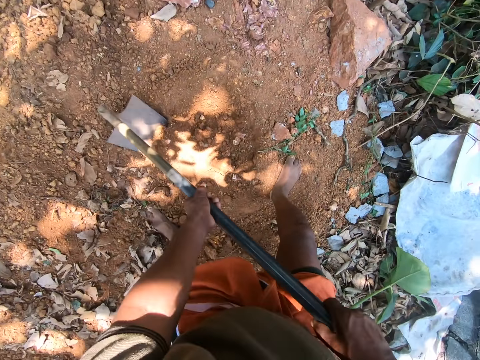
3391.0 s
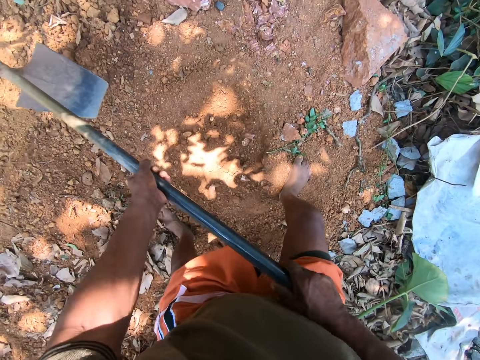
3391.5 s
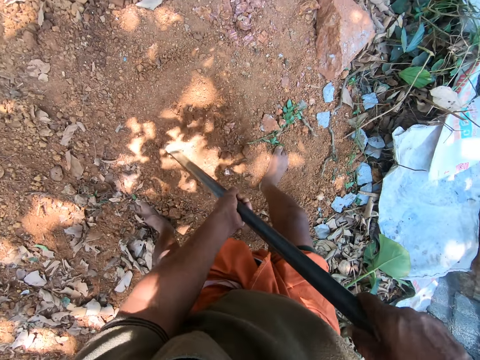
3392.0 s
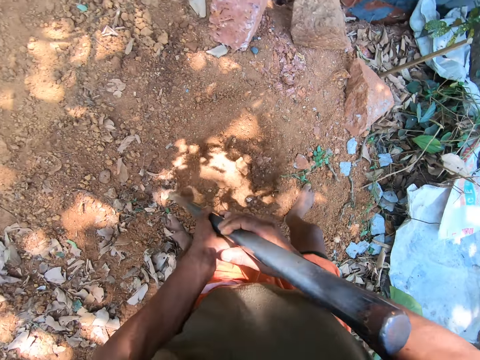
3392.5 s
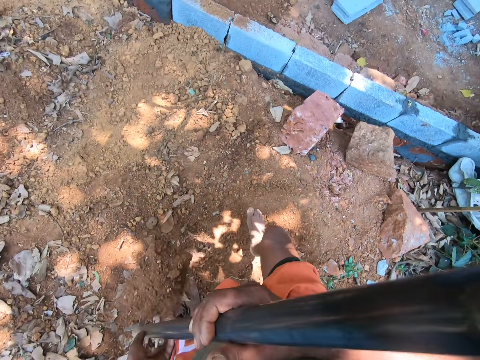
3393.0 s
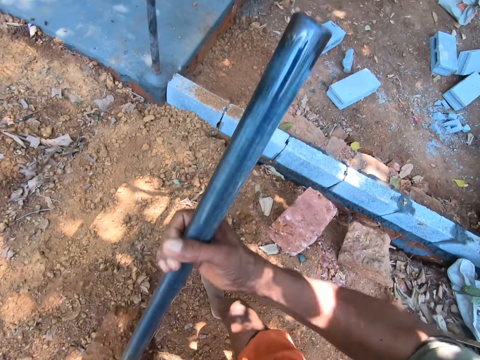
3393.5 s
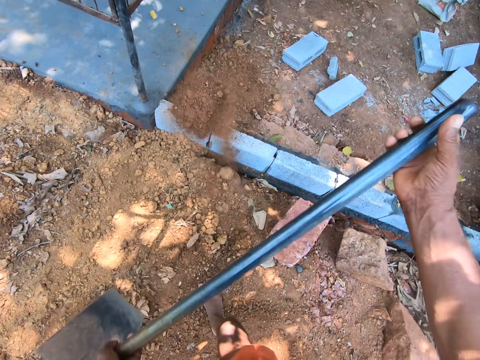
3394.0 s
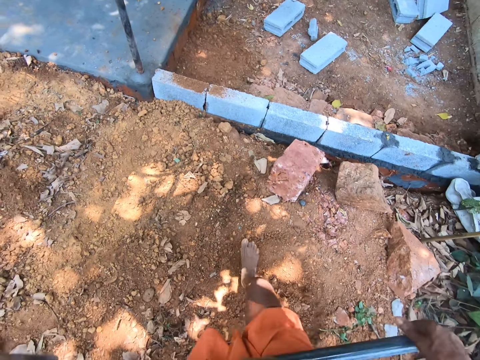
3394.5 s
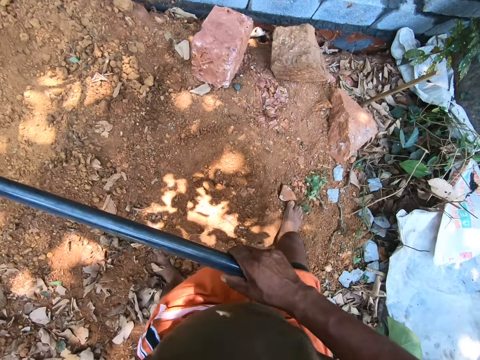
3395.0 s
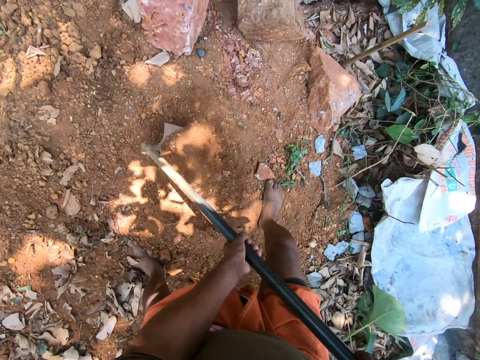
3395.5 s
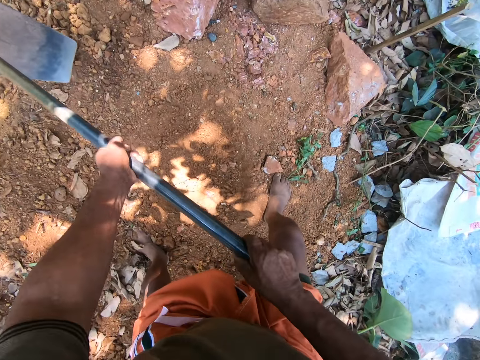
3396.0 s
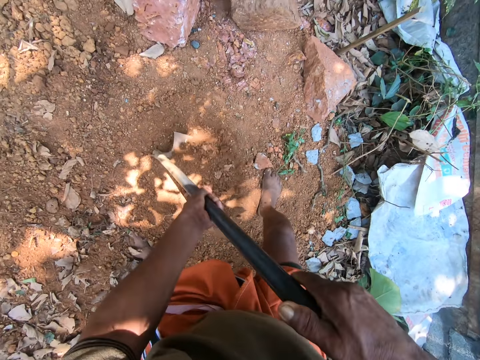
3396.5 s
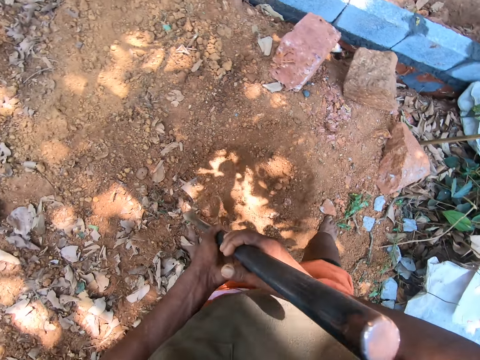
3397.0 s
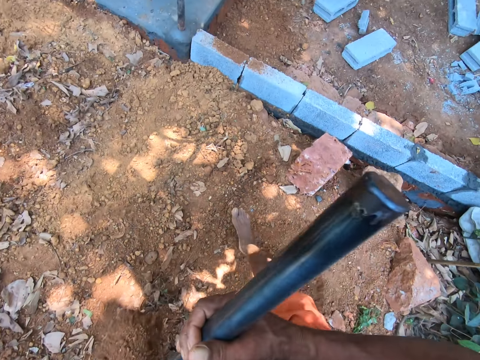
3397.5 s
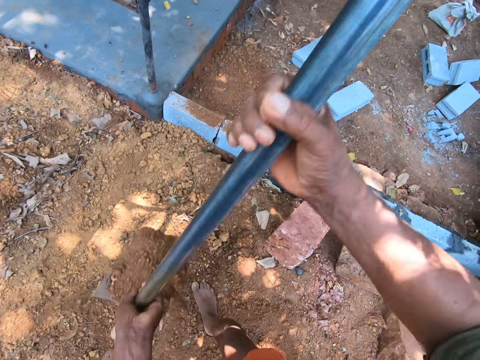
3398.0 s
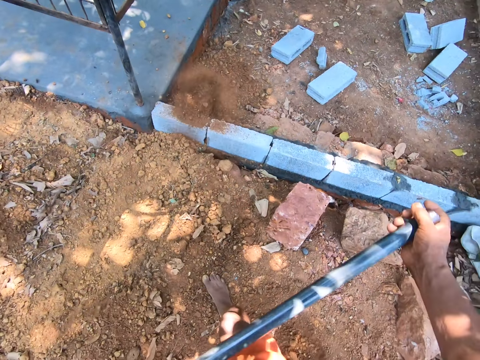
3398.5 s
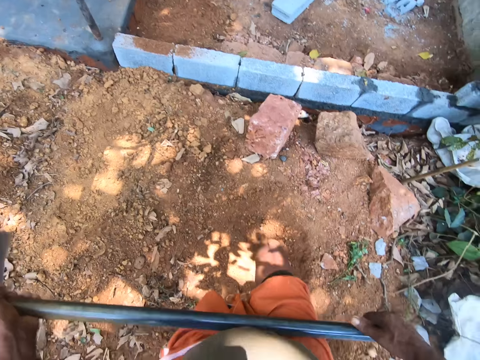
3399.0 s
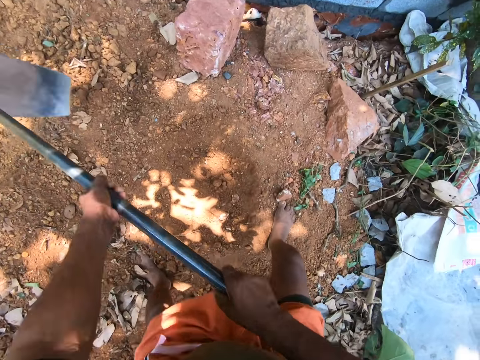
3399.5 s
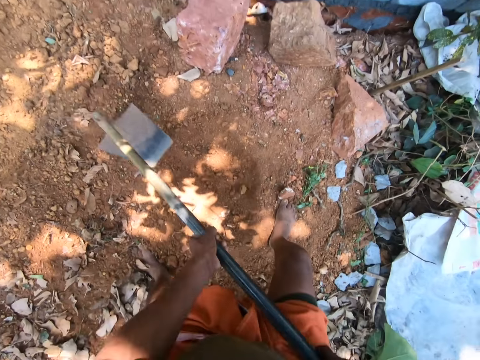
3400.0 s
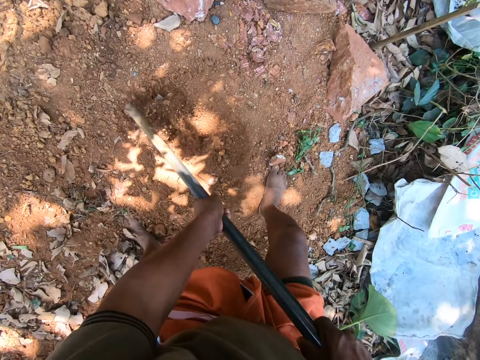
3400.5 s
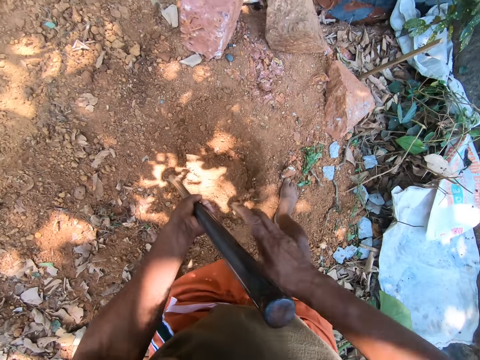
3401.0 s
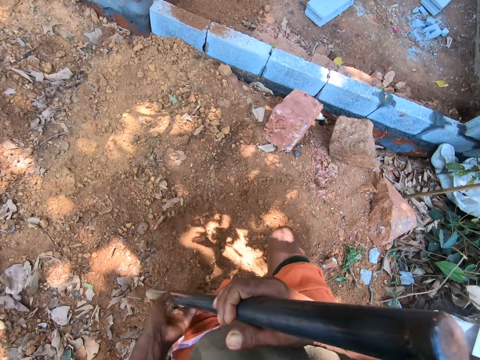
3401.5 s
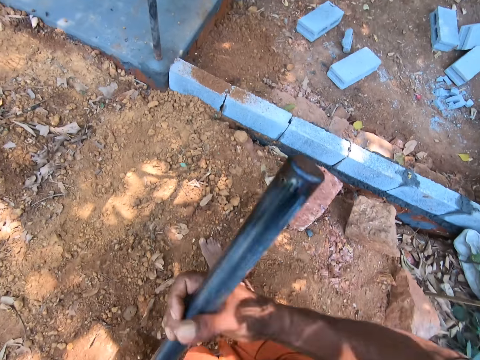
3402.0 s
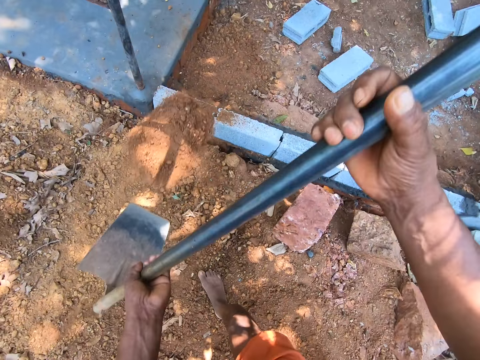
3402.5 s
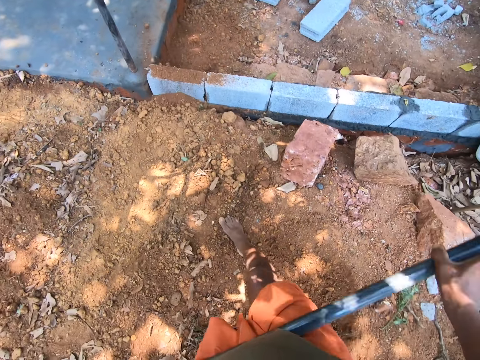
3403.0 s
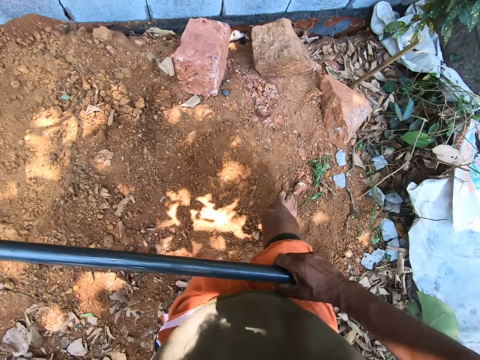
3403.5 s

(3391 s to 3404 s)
The camera wearer tills the ground with the hoe using both hands. They take sand from the ground with the hoe using both hands. They pour the sand on the ground with the hoe using both hands. They till the ground with the hoe using both hands. They take sand from the ground with the hoe using both hands. They pour the sand on the ground with the hoe using both hands. They till the ground with the hoe using both hands. They take sand from the ground with the hoe using both hands. They pour the sand on the ground with the hoe using both hands.

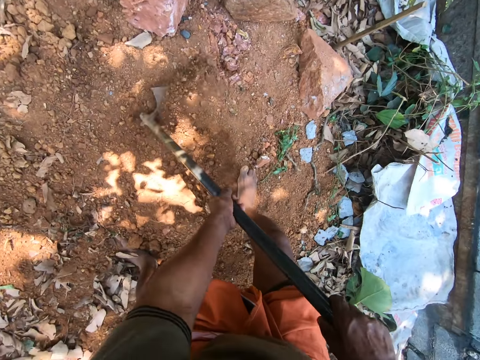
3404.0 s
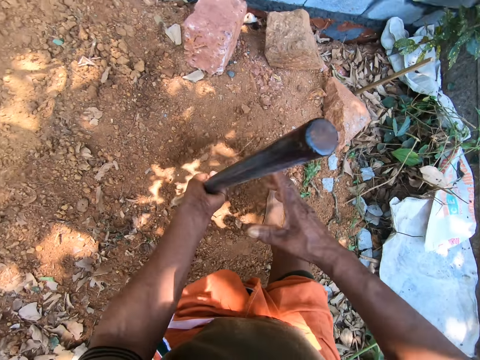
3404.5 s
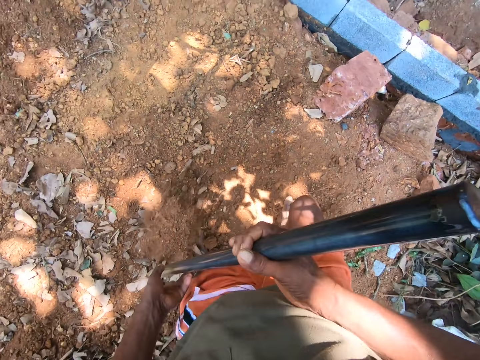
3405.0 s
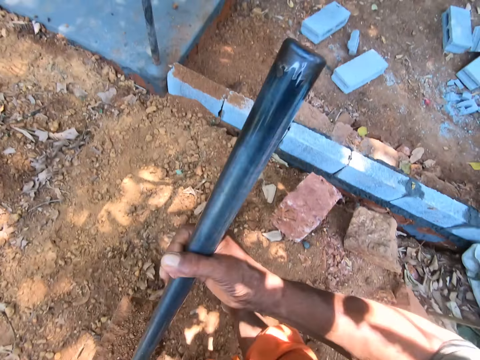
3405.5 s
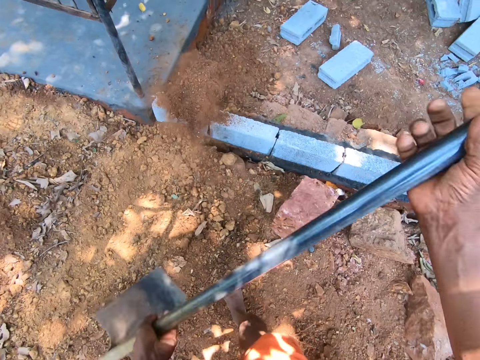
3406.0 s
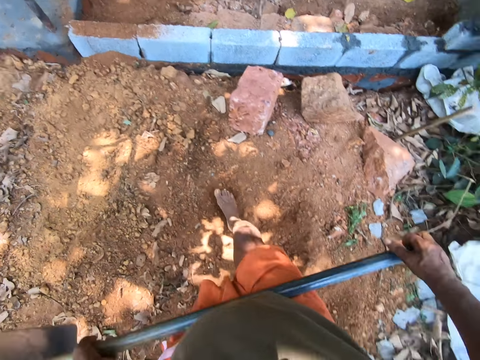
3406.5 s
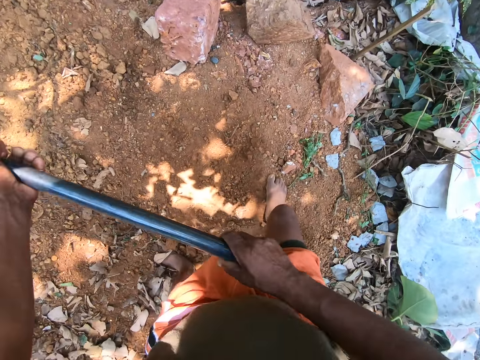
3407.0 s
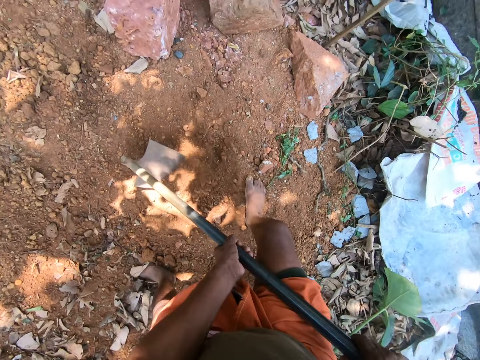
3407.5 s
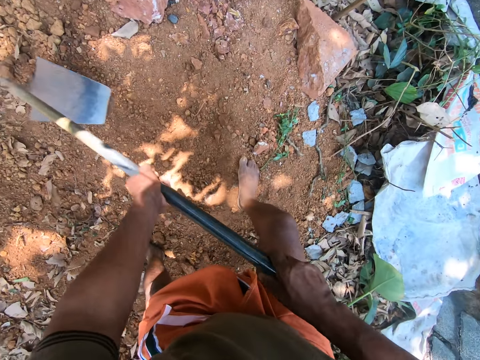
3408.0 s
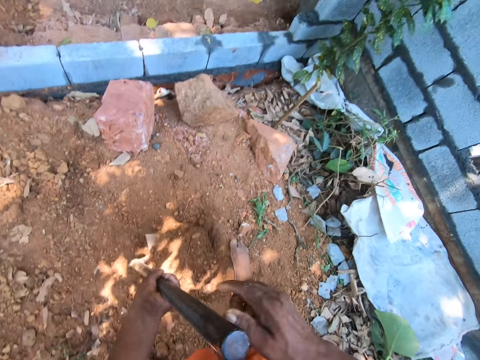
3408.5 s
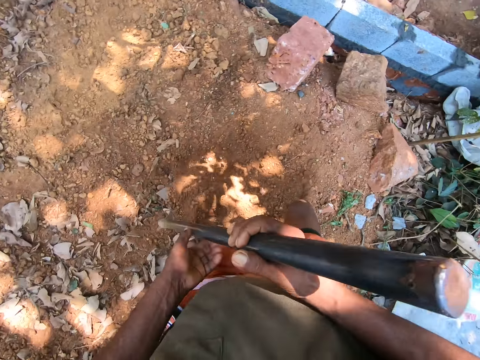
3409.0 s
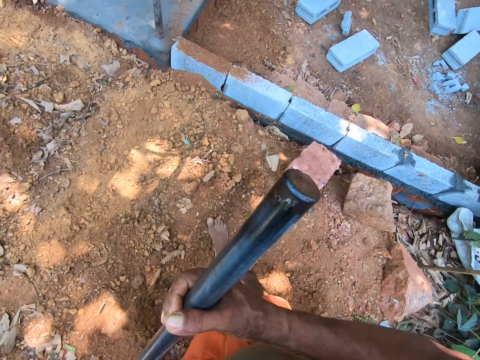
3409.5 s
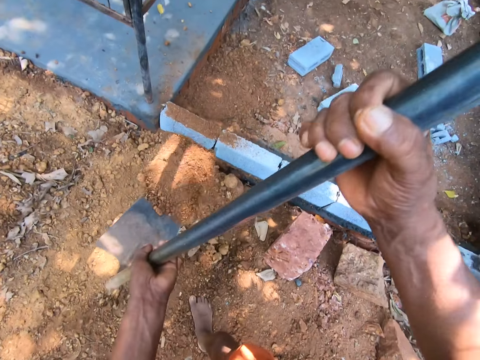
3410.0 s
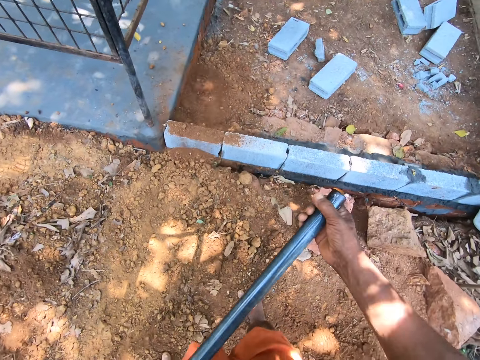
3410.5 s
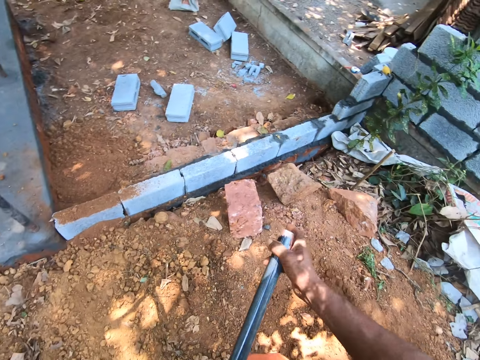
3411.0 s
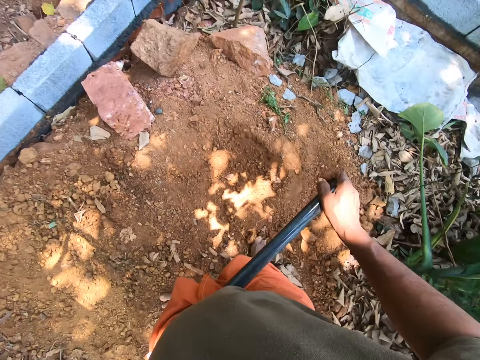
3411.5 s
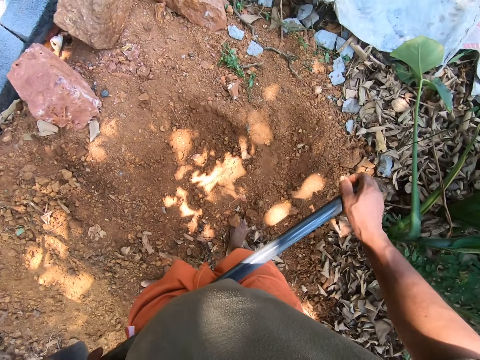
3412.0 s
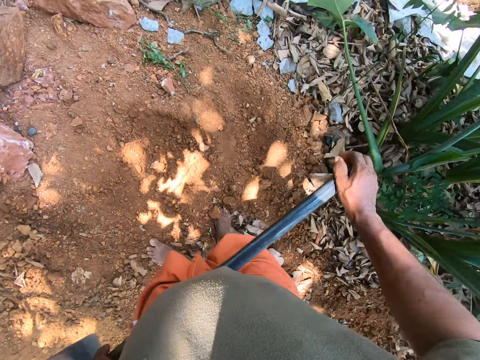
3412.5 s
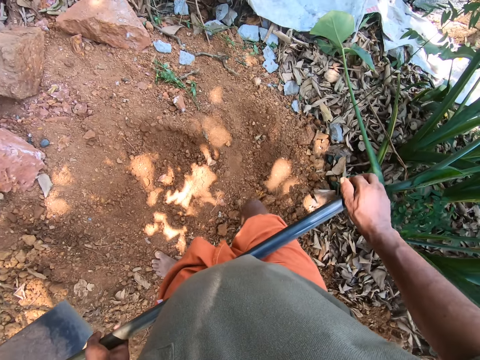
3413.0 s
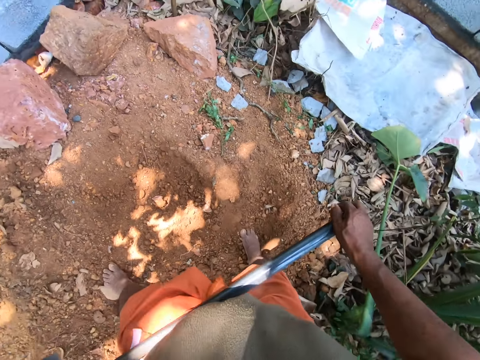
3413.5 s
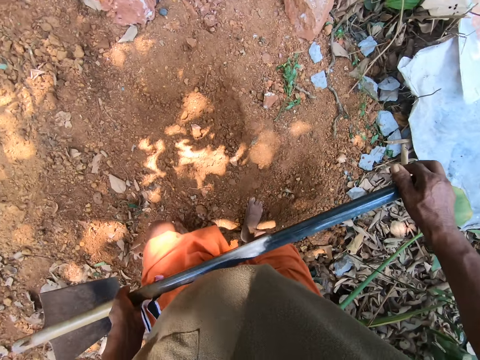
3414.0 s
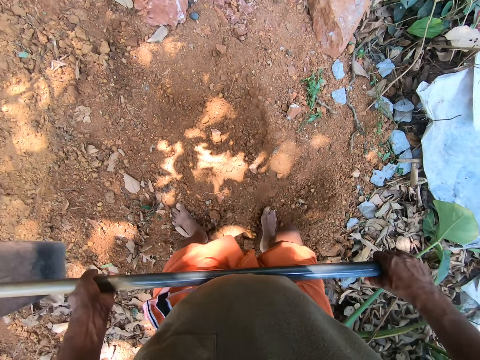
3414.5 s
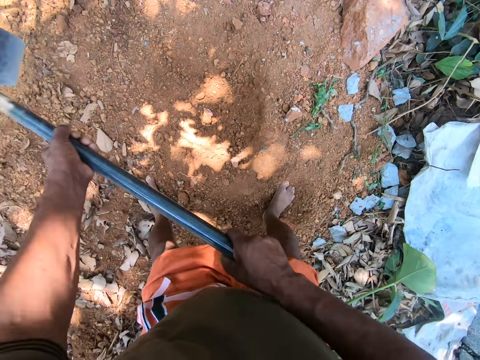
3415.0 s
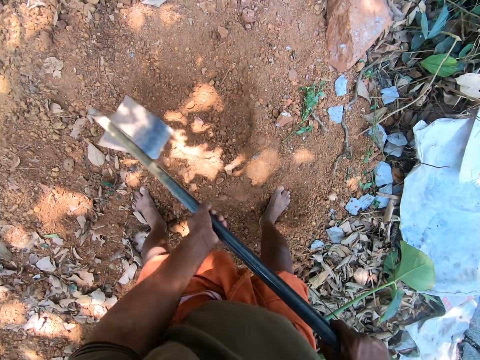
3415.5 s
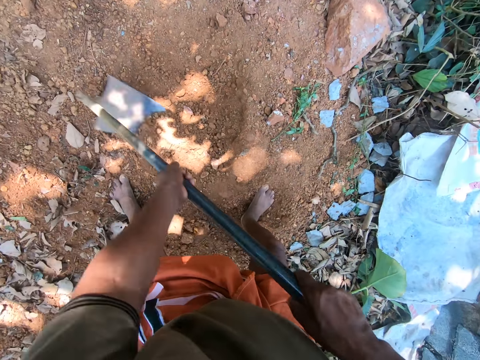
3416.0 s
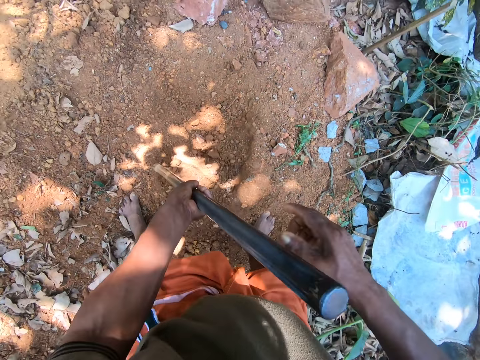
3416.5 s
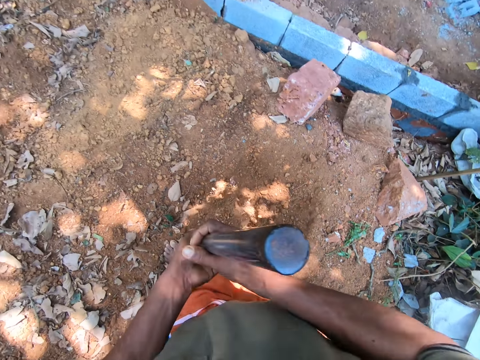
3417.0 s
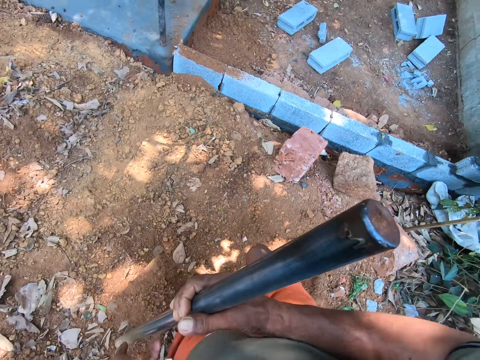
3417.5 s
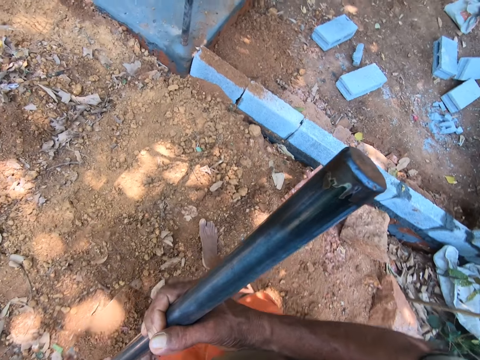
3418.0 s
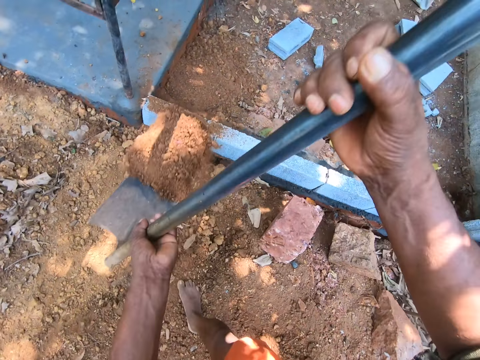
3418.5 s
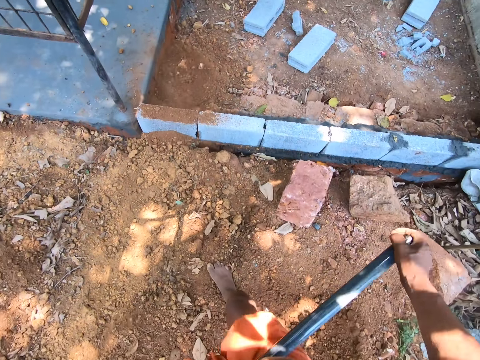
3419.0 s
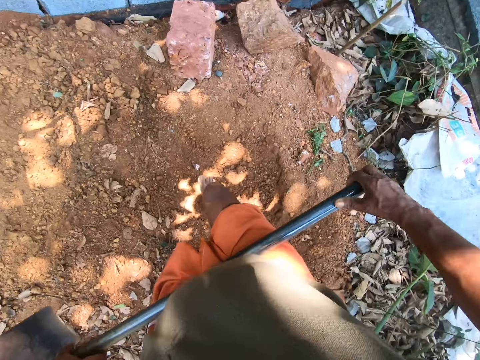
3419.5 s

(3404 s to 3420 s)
The camera wearer digs the ground. They take sand from the ground with the hoe using both hands. They pour the sand on the ground with the hoe using both hands. They till the ground with the hoe using both hands. They take sand from the ground with the hoe using both hands. They pour the sand on the ground with the hoe using both hands. They look around. They till the ground with the hoe using both hands. They take sand from the ground with the hoe using both hands. They pour the sand on the ground with the hoe using both hands.
